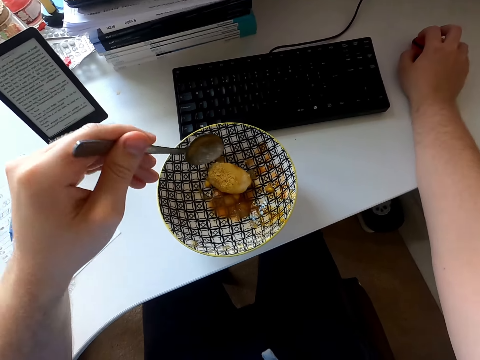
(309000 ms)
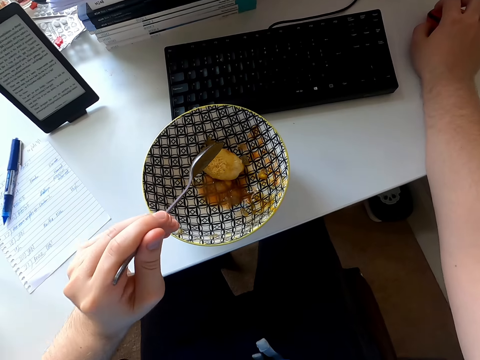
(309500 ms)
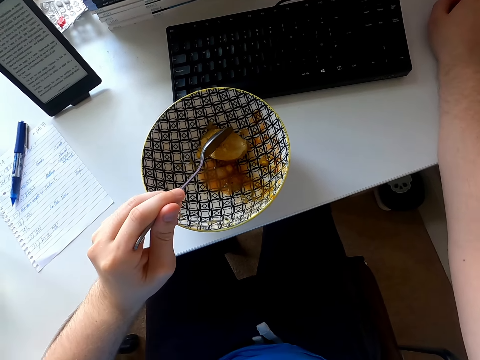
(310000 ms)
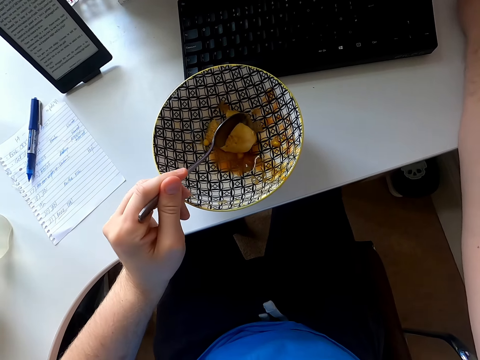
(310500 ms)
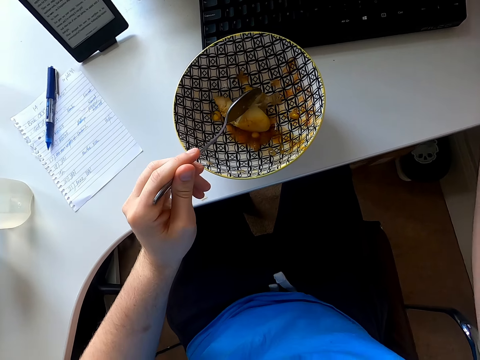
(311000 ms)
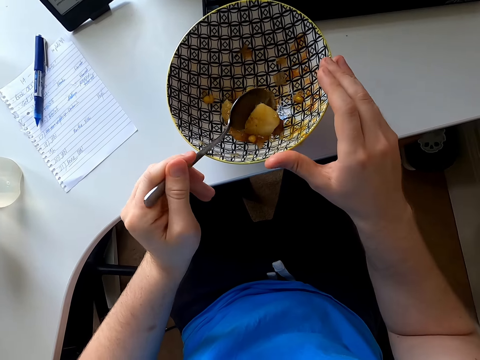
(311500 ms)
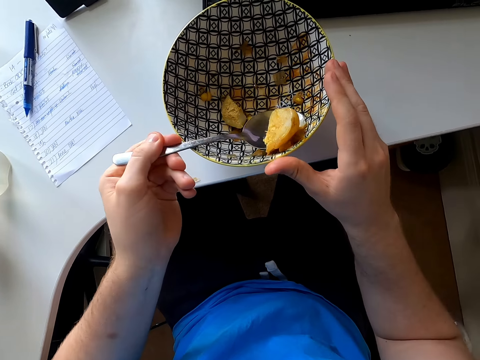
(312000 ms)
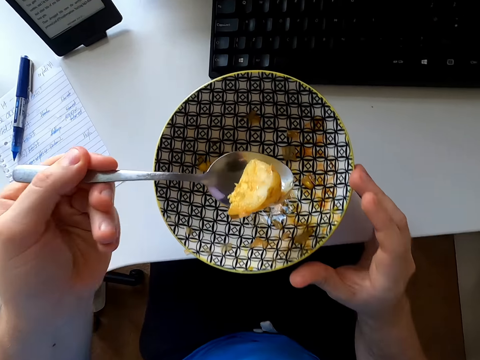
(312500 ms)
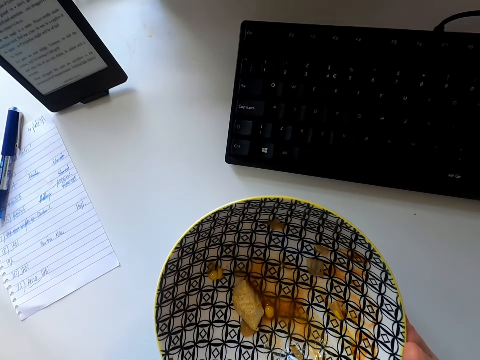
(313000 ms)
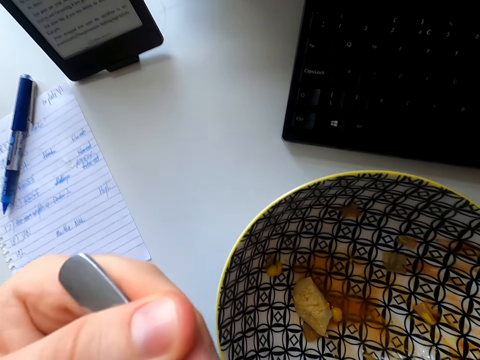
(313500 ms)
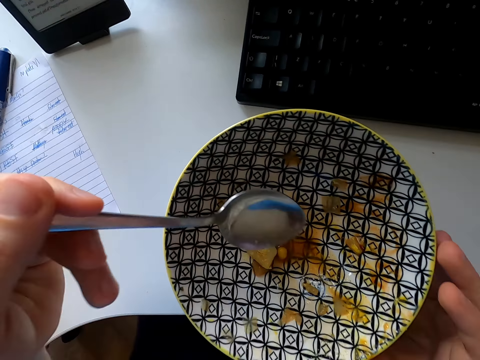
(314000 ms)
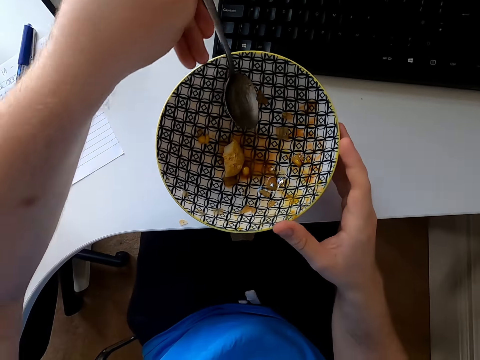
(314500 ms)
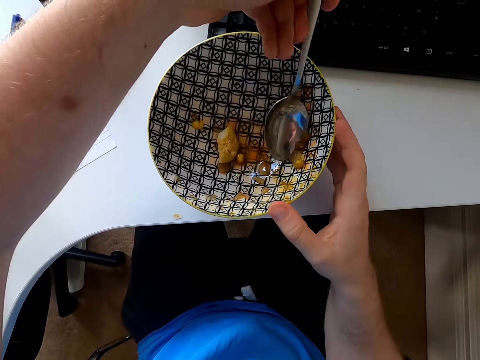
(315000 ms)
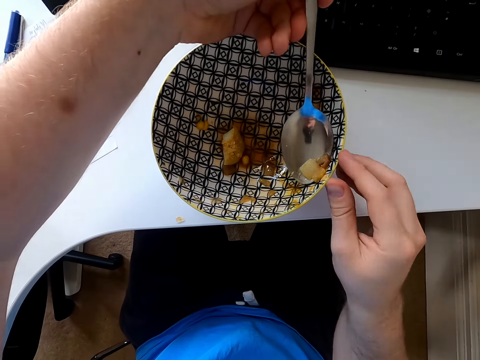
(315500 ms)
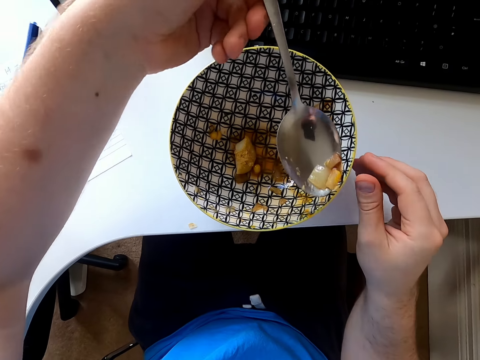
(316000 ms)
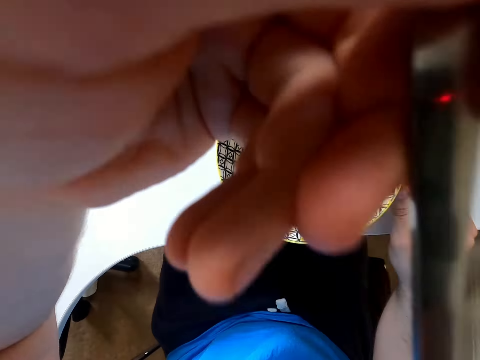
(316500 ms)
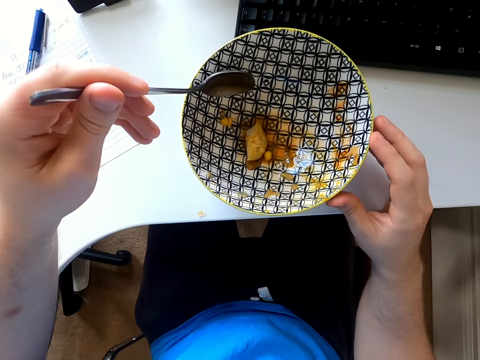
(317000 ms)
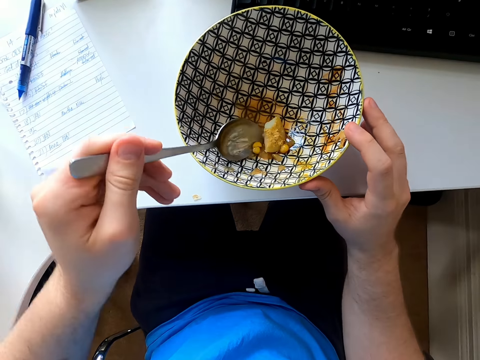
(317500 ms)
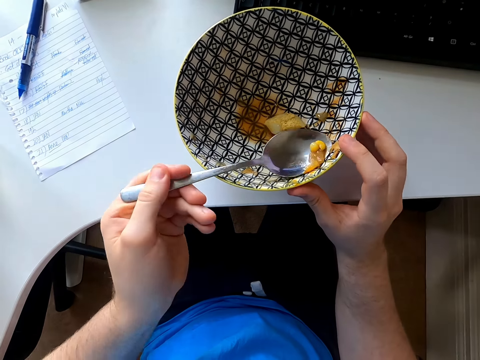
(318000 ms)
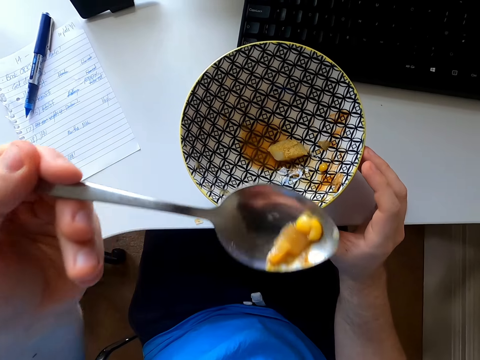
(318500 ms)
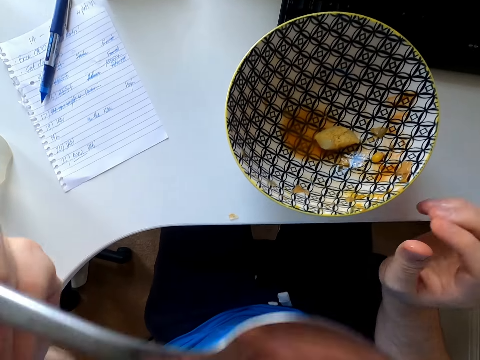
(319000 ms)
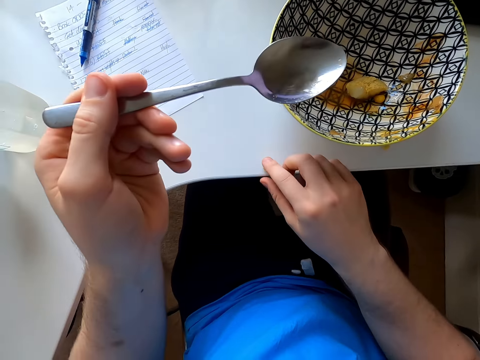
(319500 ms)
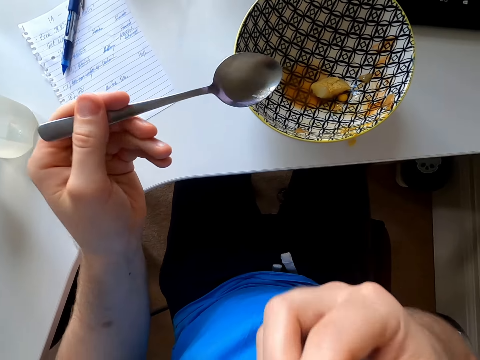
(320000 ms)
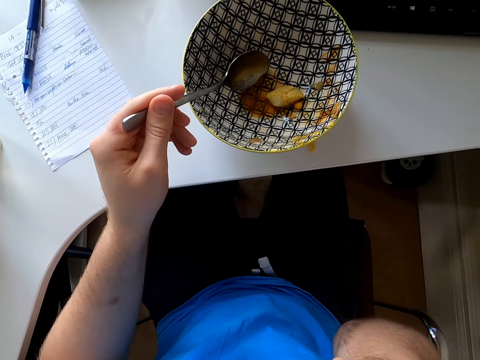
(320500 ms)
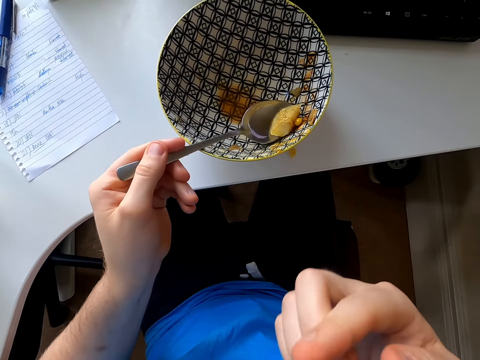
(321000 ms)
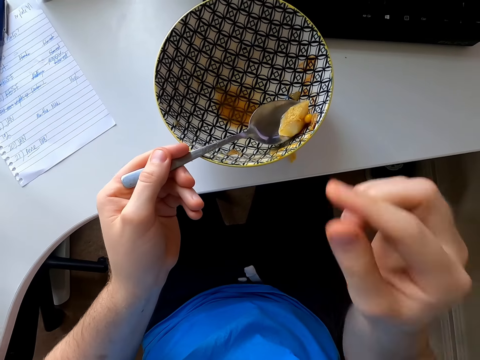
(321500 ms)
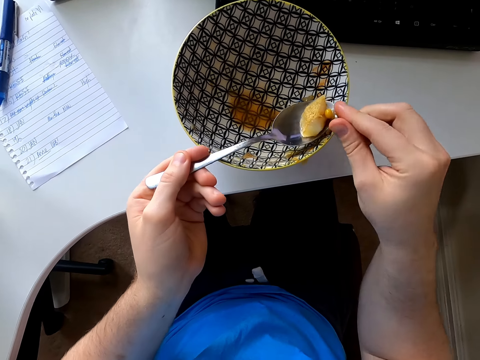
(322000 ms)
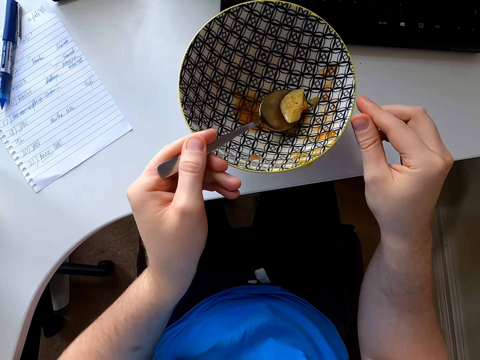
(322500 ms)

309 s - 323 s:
The camera wearer cuts the potato with a spoon. They hold the bowl. They scoop the potato. They eat the potato. They scoop food in the bowl. They eat the food. They scoop the food with the spoon. They eat the food. They pick up the piece of food on the table. They eat the piece of food. They scoop the potato and corn in the plate.
